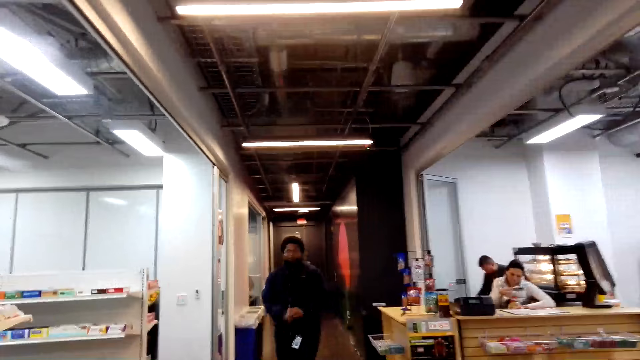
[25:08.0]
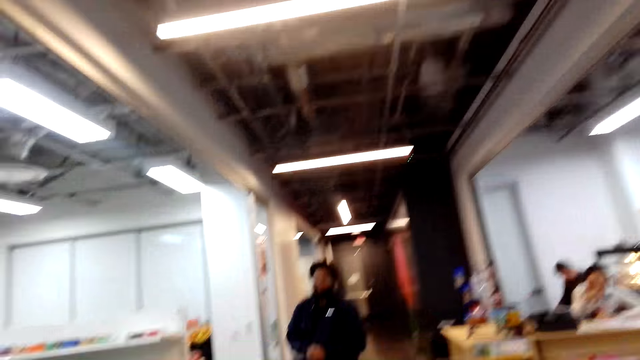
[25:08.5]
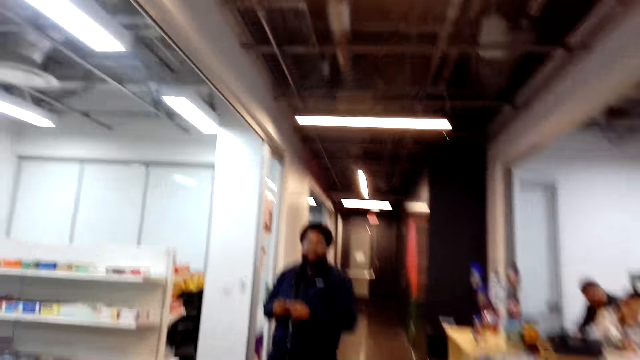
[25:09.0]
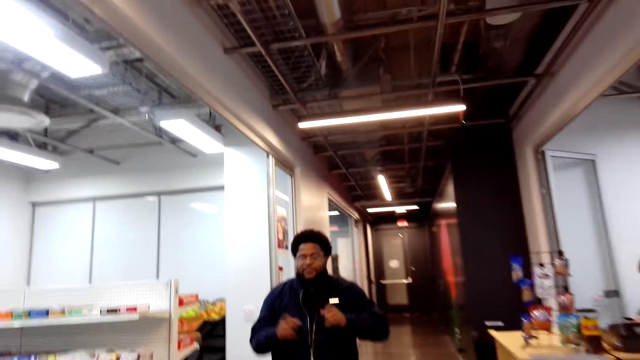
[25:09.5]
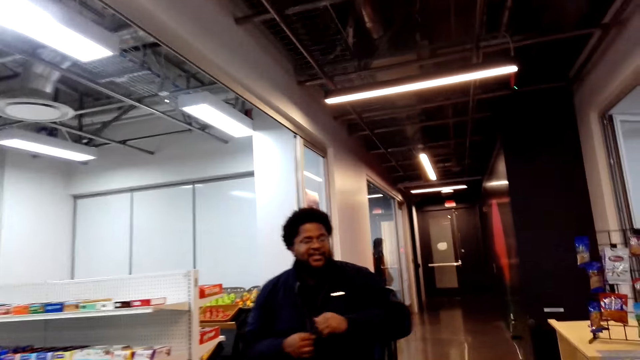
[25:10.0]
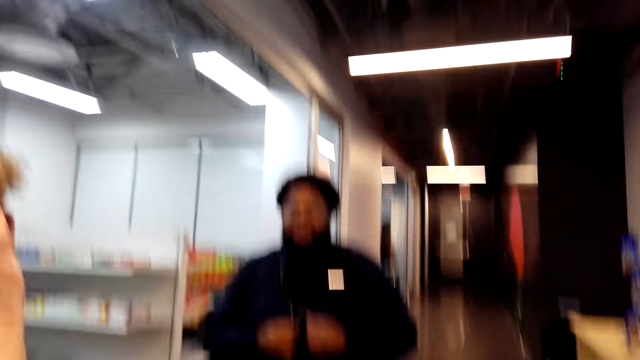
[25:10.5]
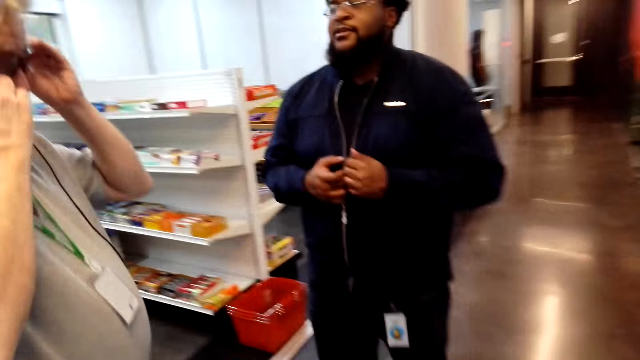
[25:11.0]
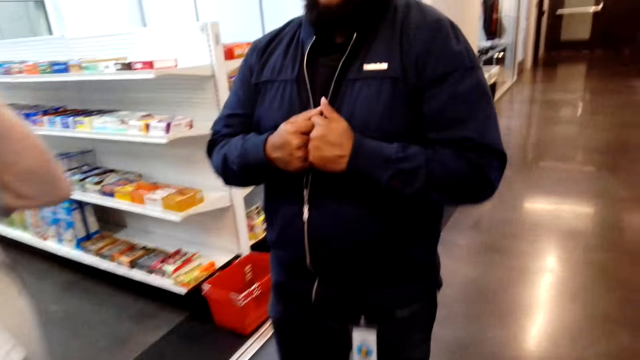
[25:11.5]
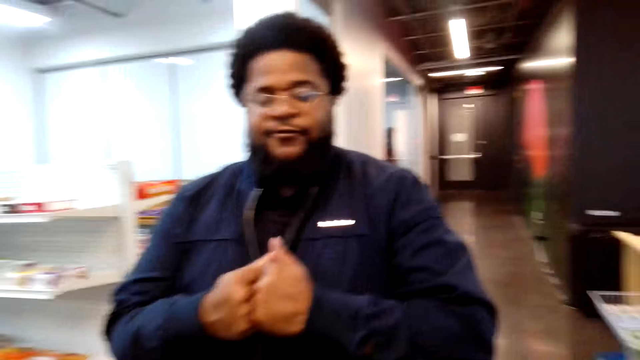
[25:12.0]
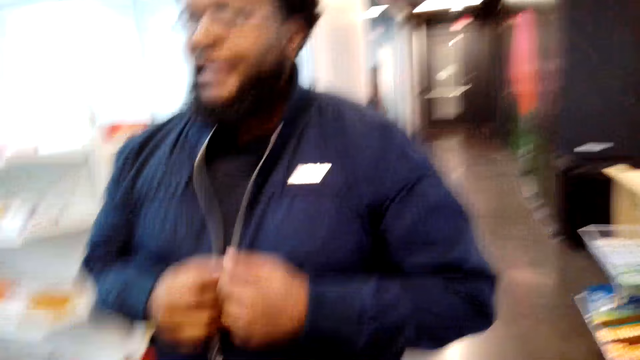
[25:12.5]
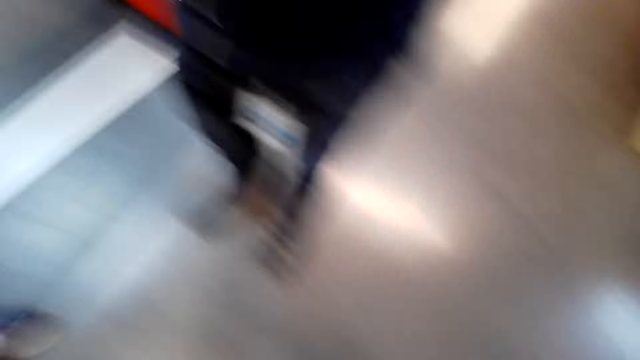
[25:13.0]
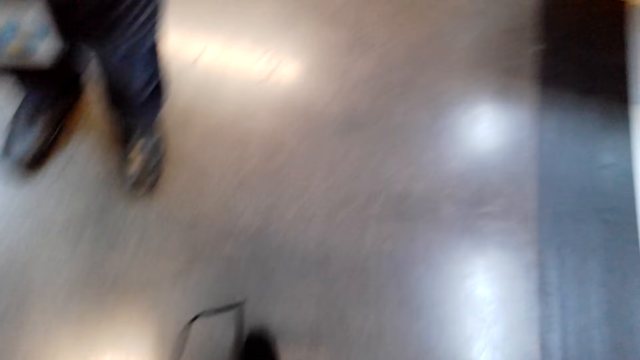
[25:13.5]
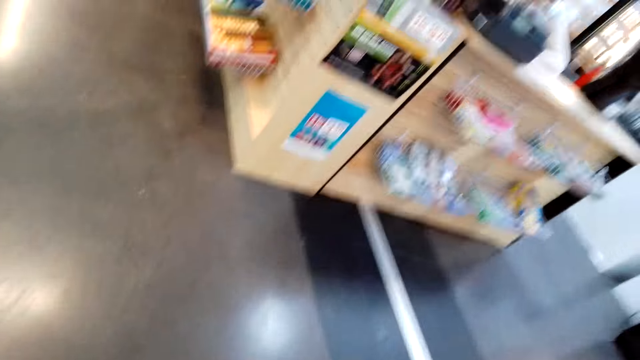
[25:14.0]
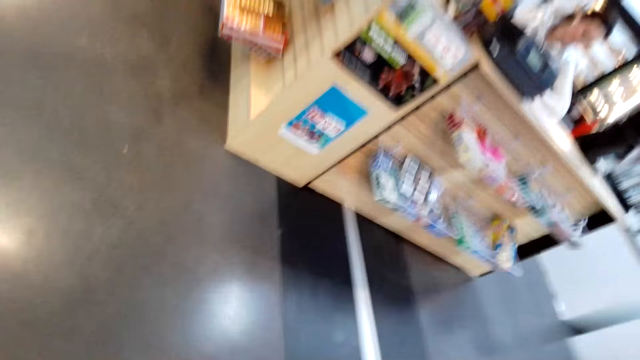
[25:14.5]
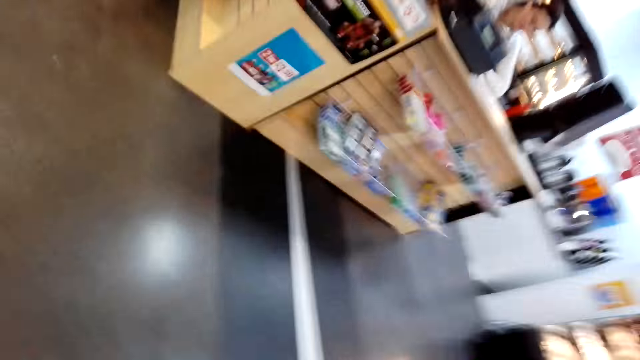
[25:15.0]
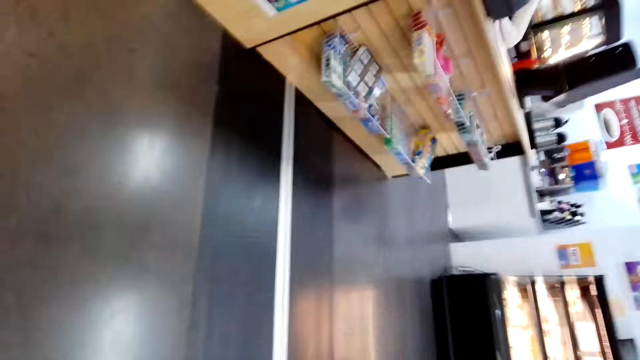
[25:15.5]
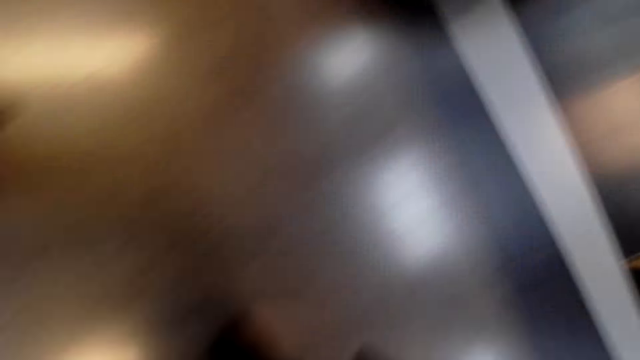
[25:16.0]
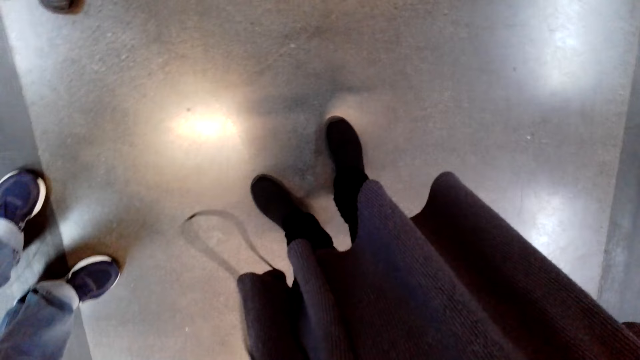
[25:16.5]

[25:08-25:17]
A man converses with another man.

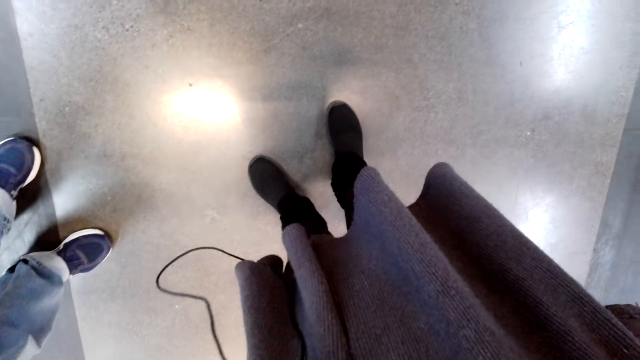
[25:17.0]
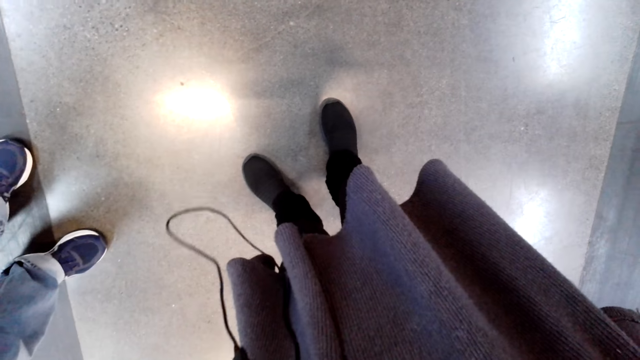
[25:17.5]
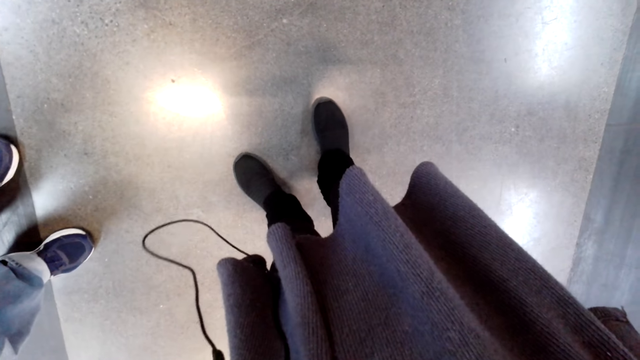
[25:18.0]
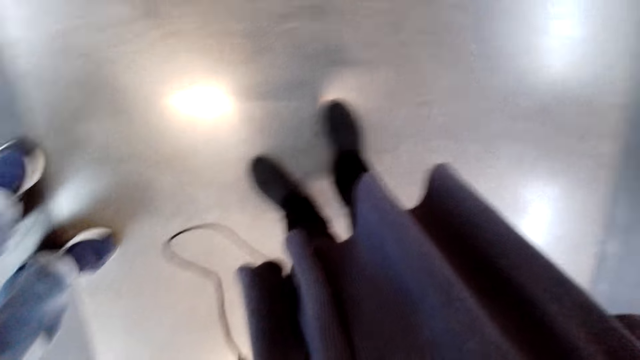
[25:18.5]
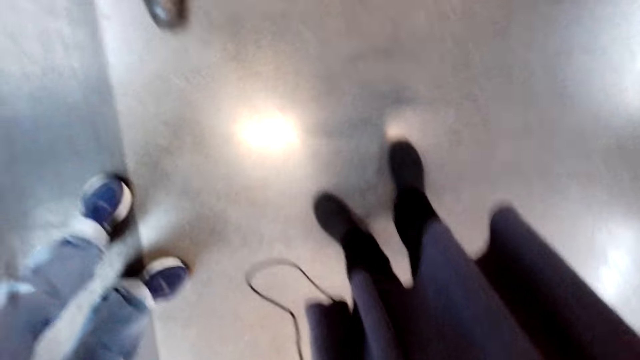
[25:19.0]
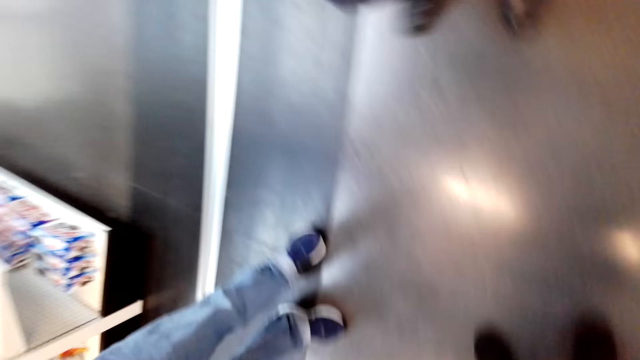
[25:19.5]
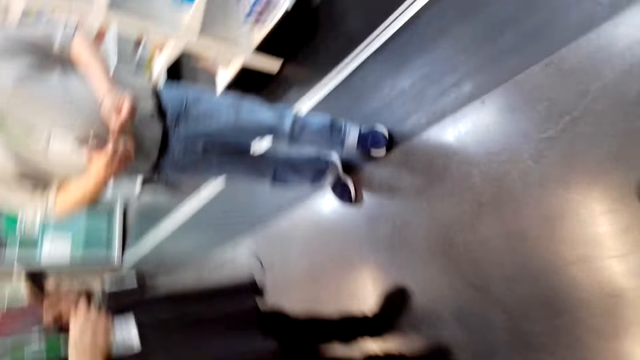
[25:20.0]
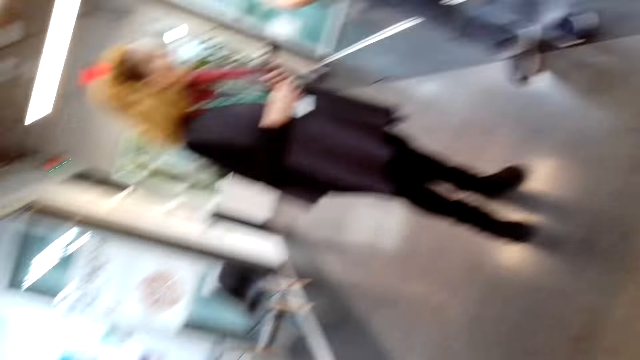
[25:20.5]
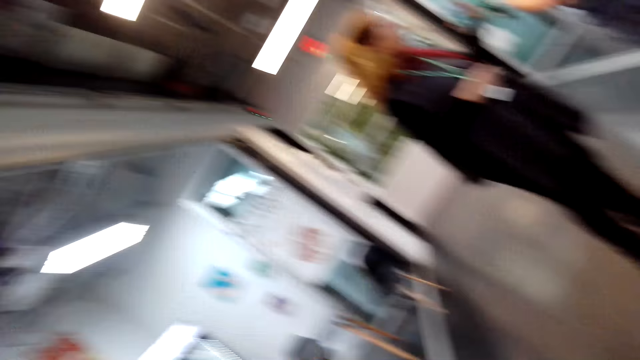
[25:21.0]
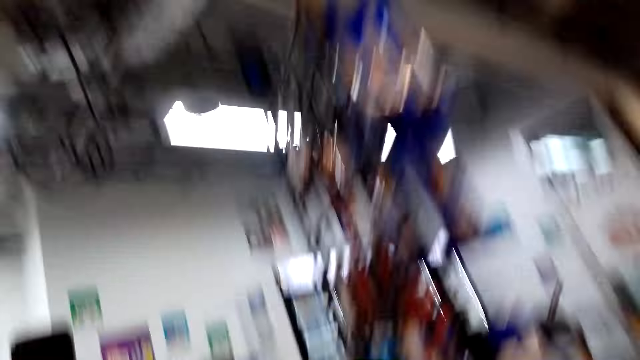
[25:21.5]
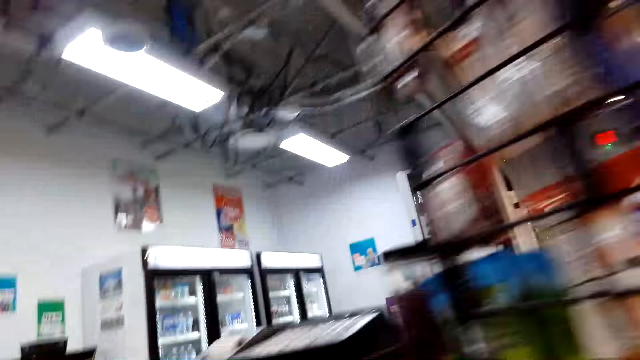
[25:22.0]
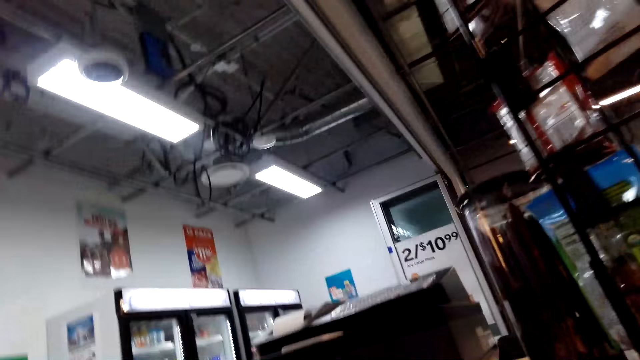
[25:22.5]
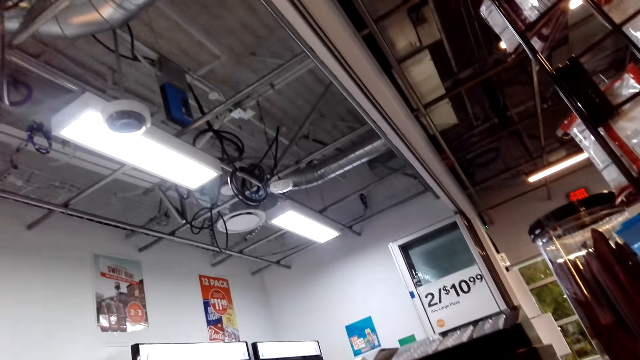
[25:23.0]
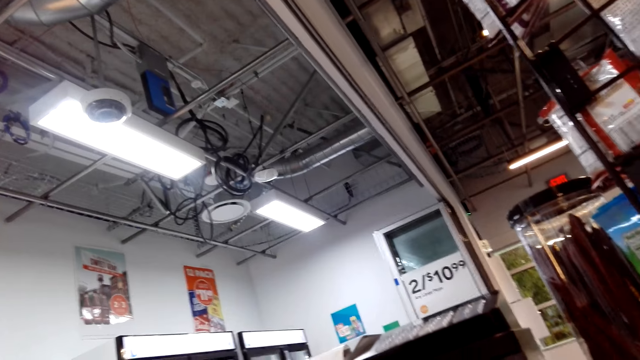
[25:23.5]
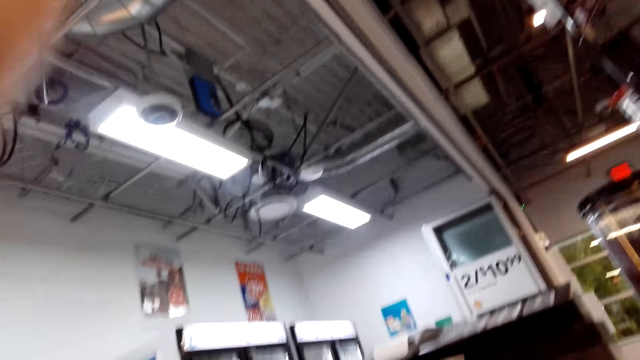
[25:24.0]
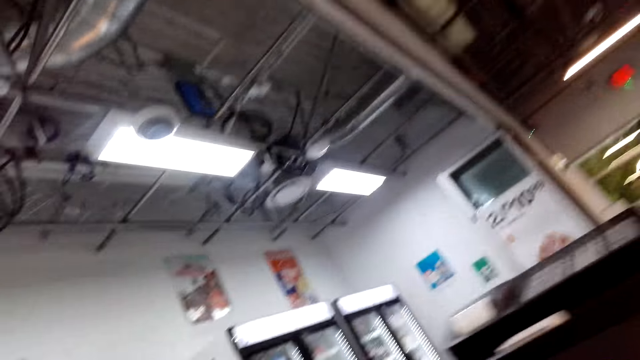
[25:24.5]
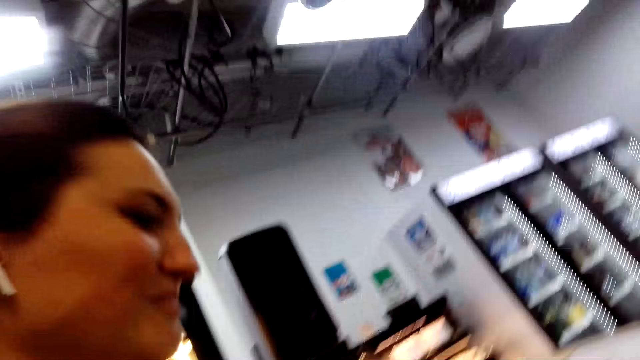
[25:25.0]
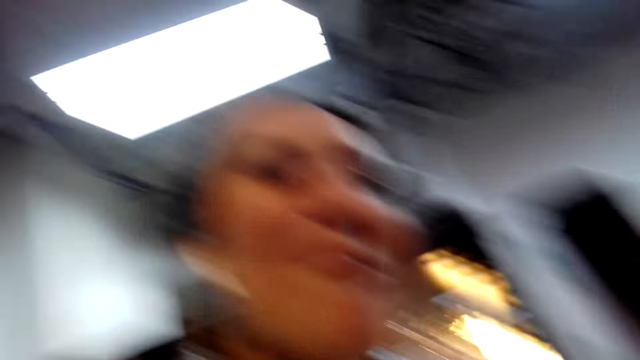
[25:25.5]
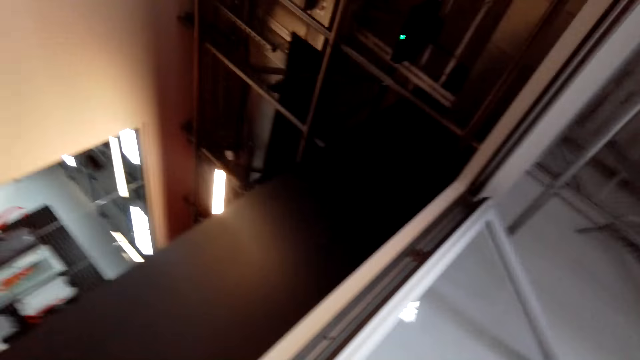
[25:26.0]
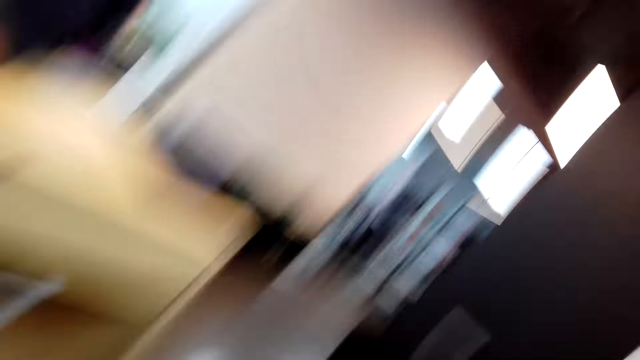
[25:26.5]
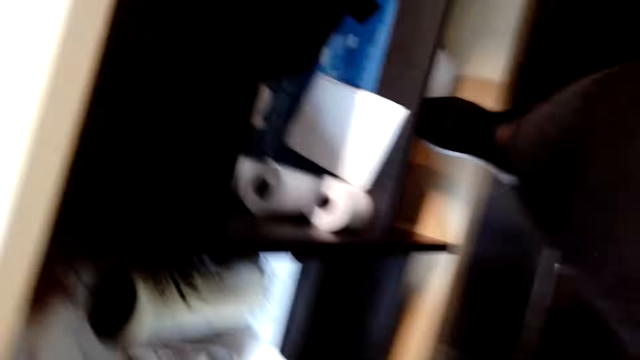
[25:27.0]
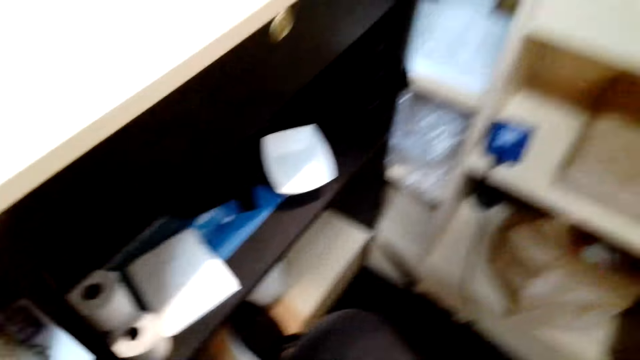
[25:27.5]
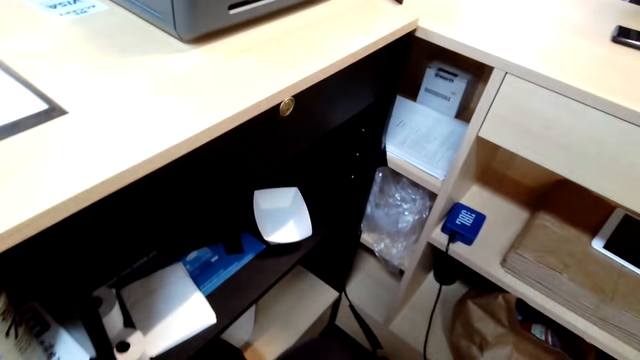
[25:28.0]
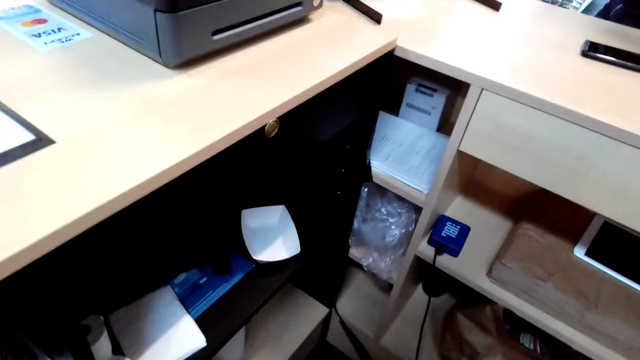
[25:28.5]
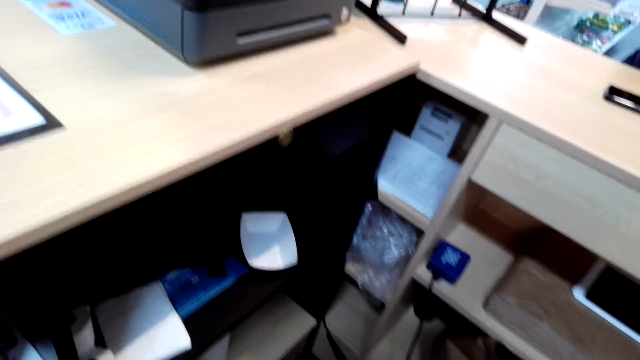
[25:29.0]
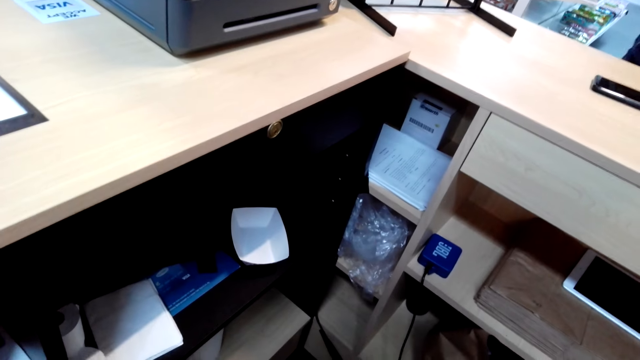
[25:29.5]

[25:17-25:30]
The camera wearer stands. They look around. They move.
